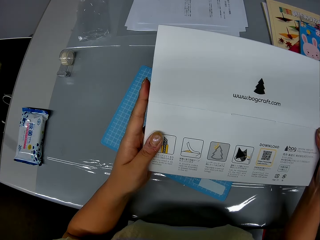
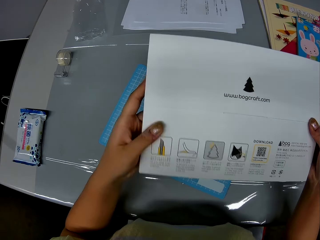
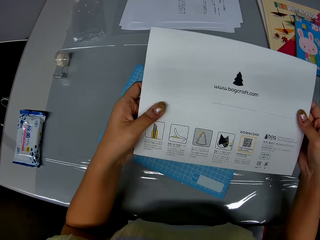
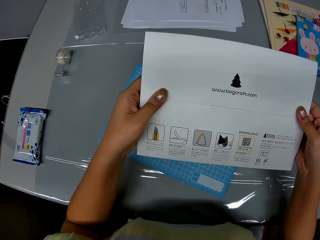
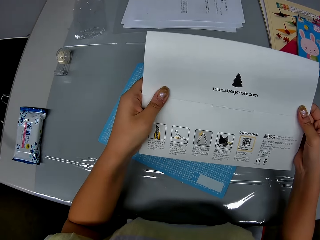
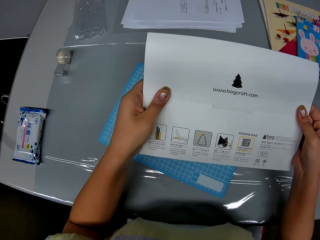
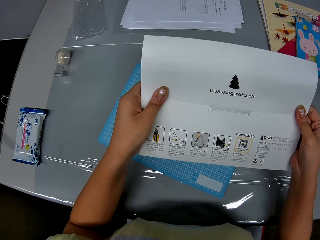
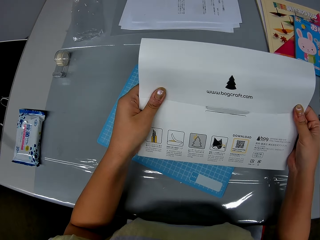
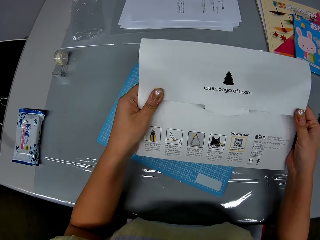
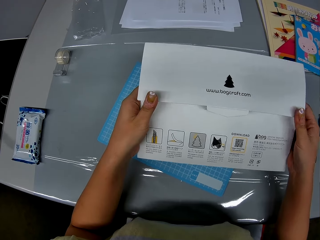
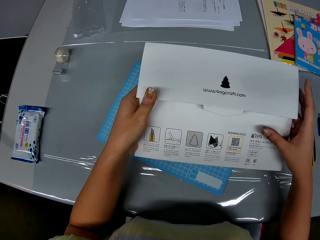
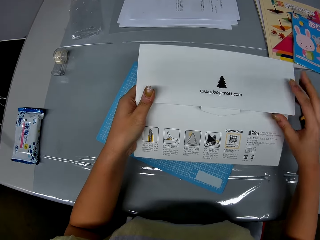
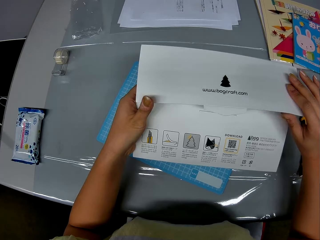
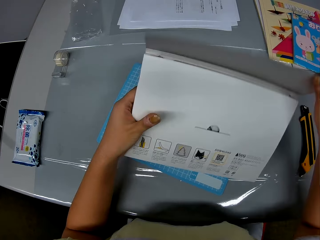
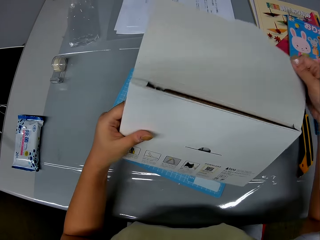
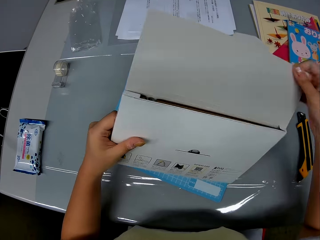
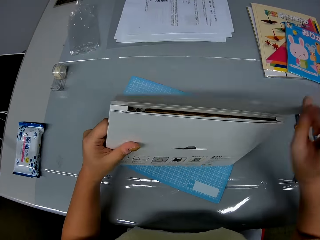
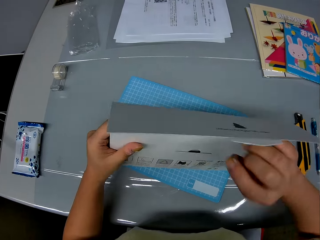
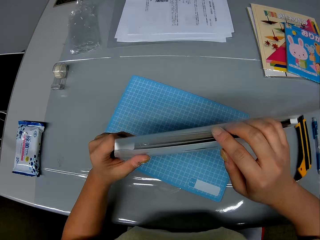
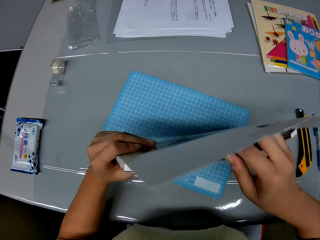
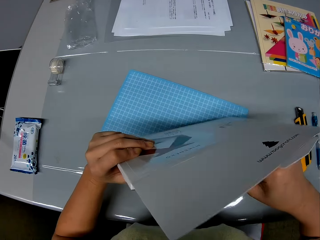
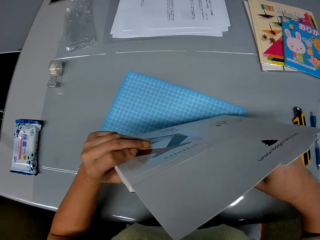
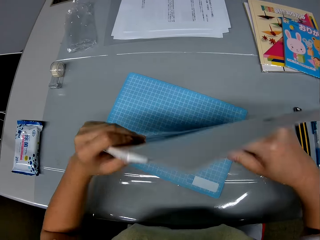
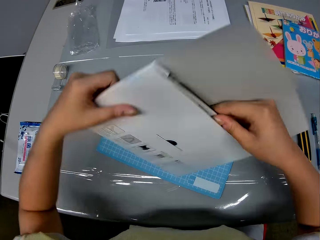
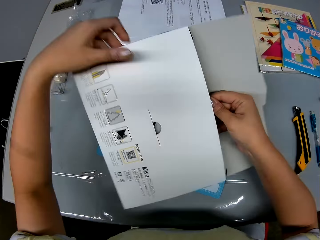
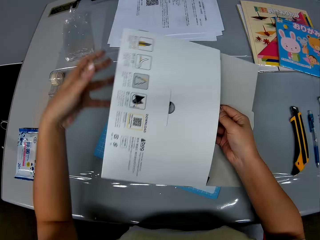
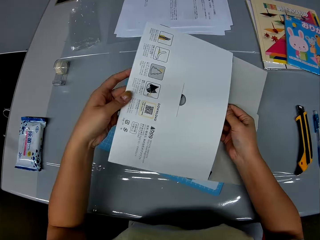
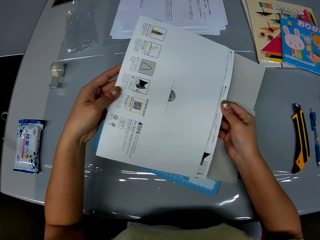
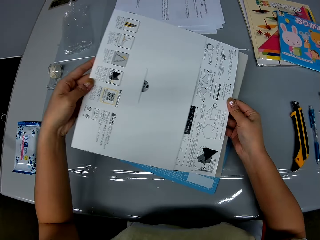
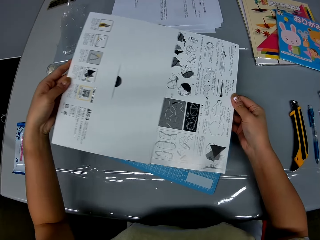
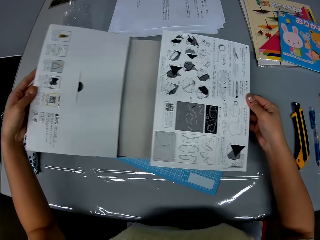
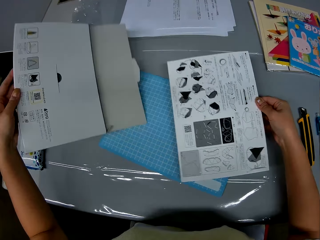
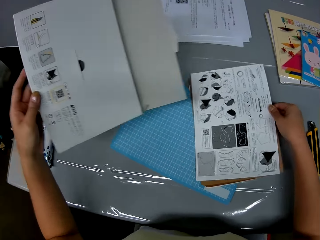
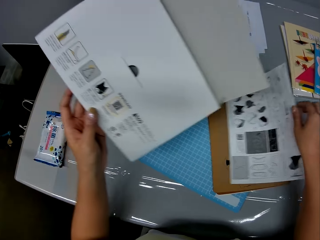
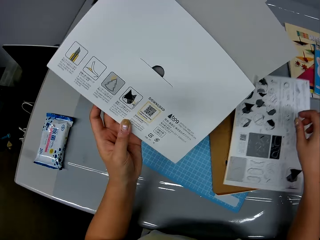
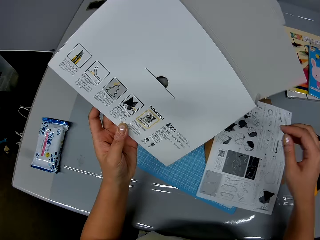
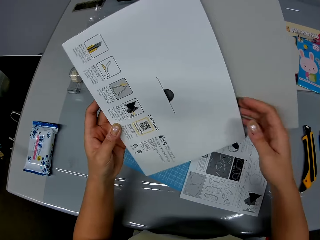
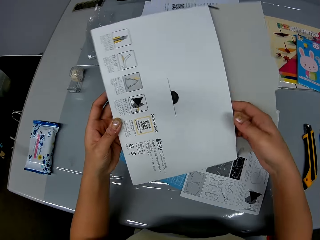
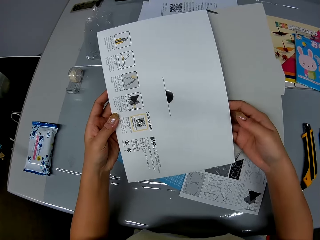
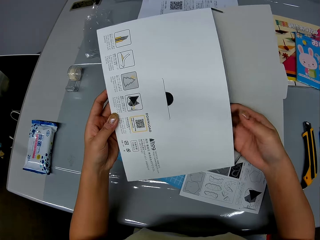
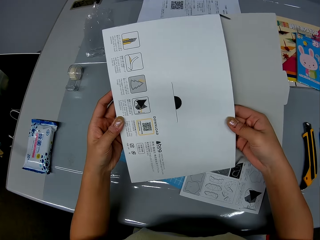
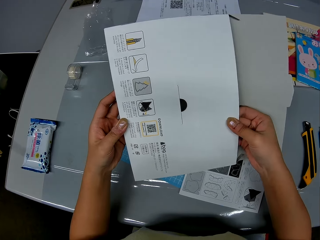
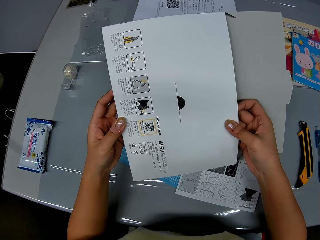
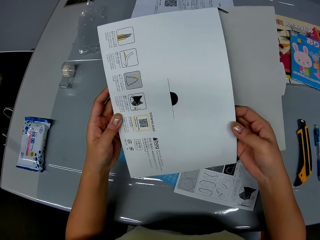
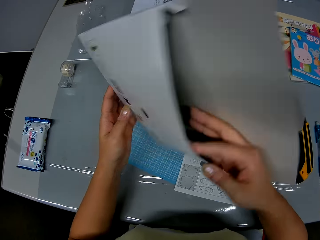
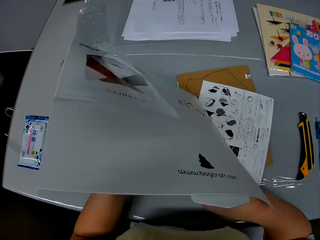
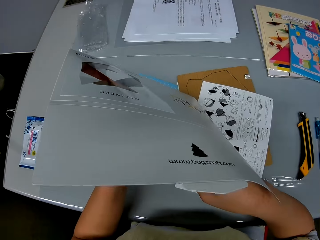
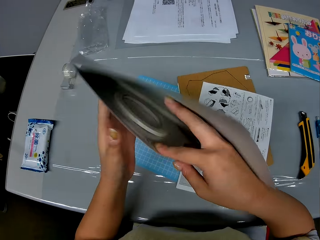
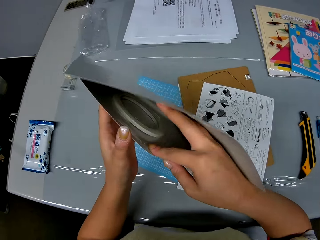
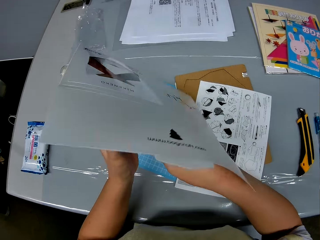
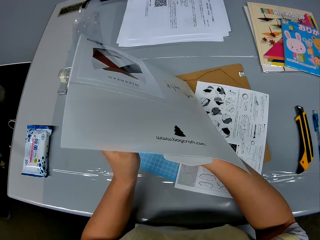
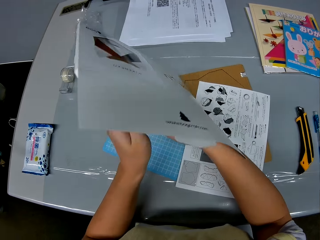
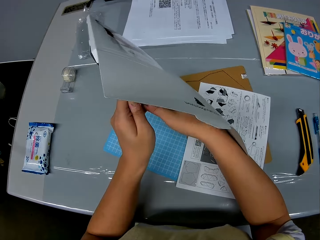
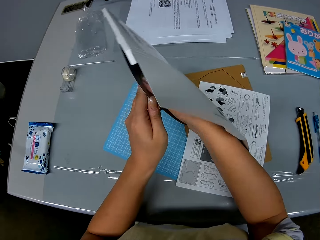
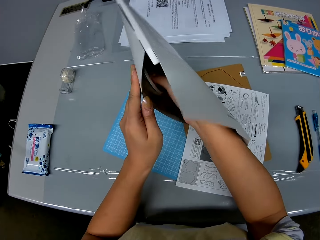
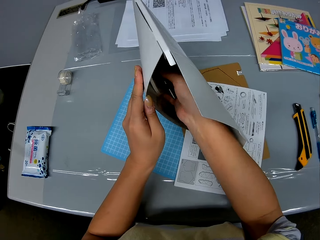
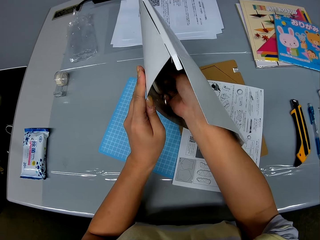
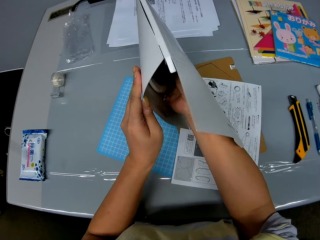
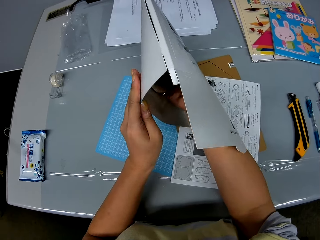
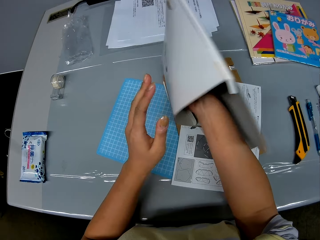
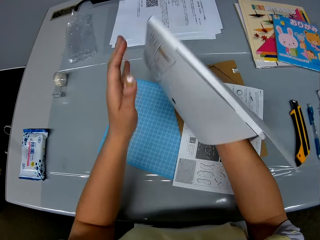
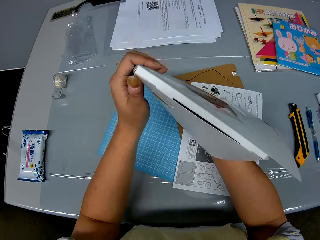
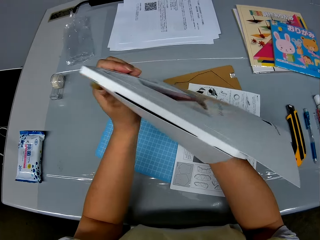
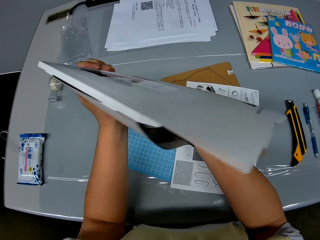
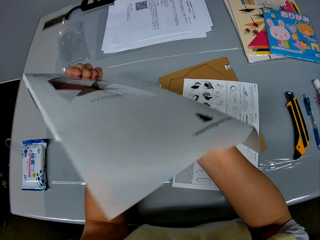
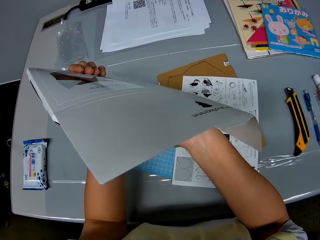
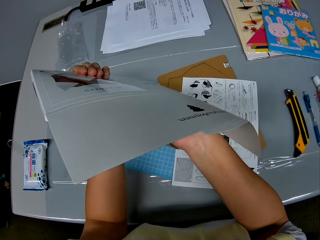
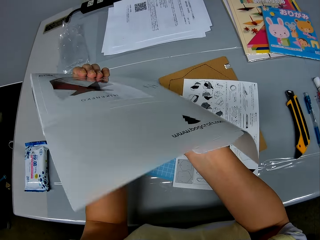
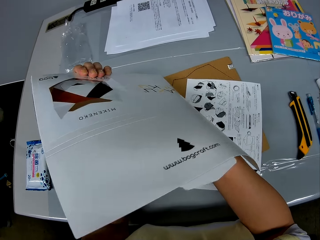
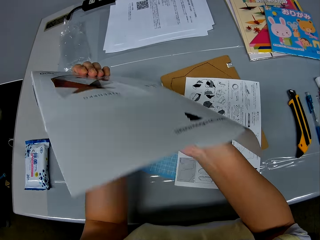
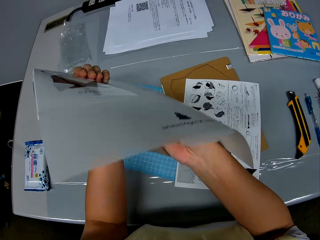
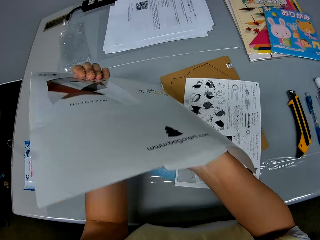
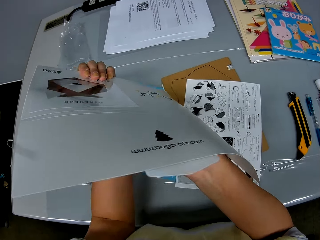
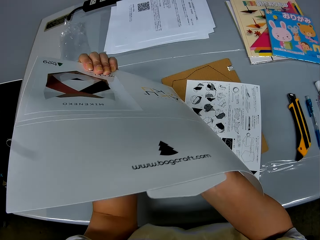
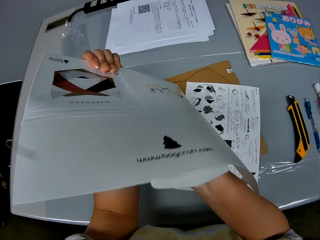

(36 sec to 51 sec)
The camera wearer opens the folder or document file bag with her right hand. She puts the document file bag on the cutting mat. She pulls out the manual paper and the craft papers from the document file bag with her right hand. She puts down the manual paper and the craft papers on the table. She stares at the document file bag. She turns the document file bag. She stares at the document file bag. She removes a tape from the folder with her right hand. She puts the hand inside the document file bag. She stares at the document file bag.

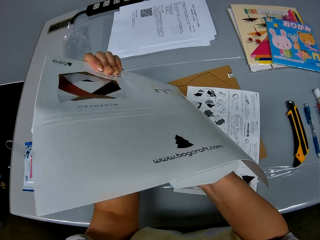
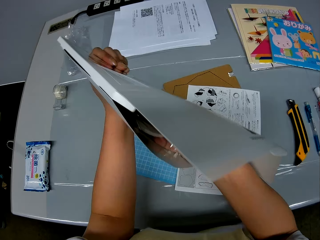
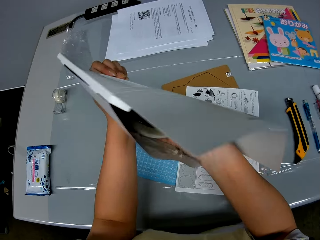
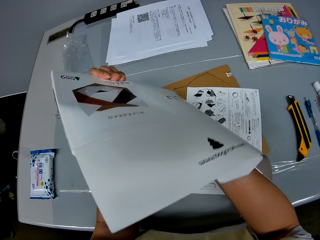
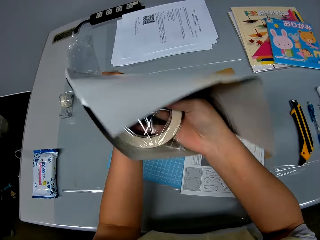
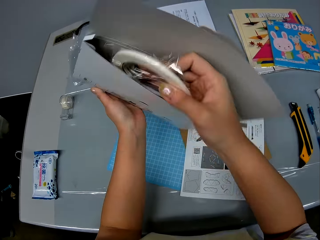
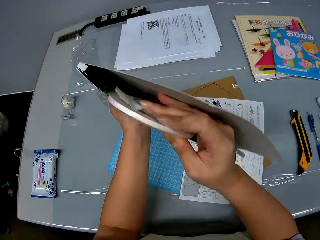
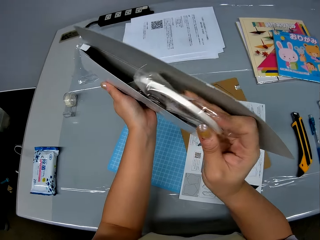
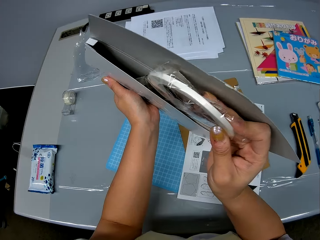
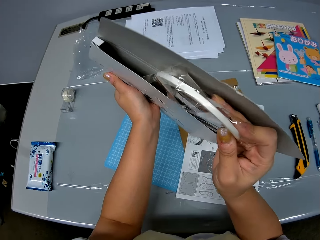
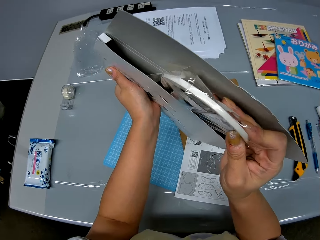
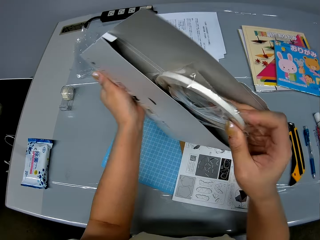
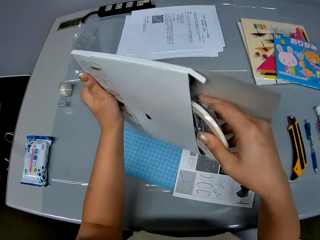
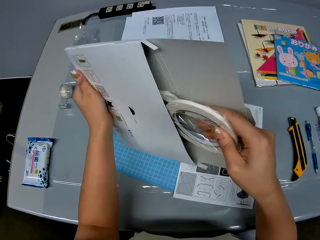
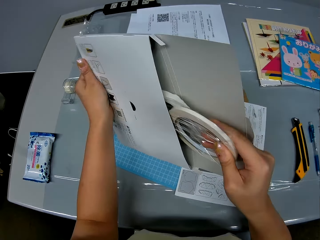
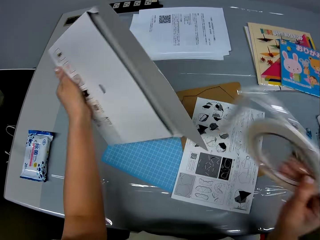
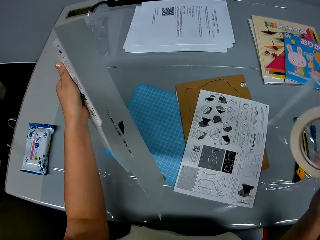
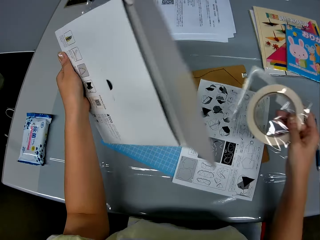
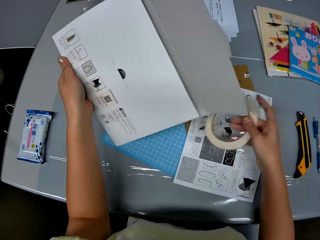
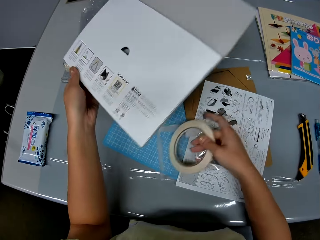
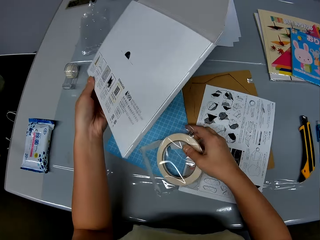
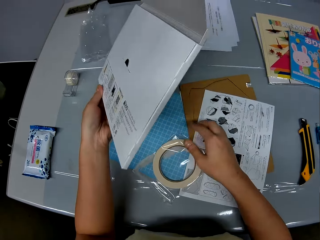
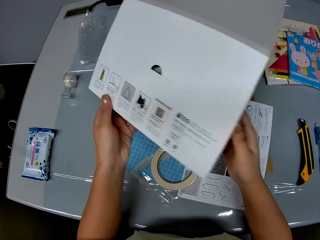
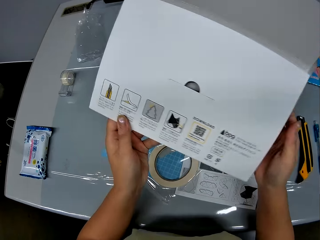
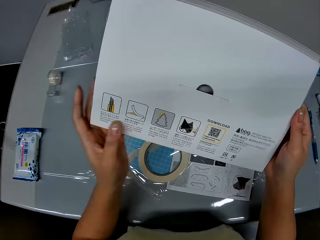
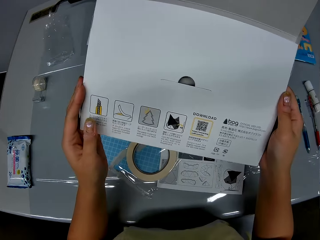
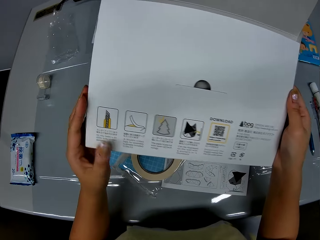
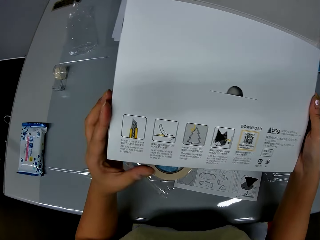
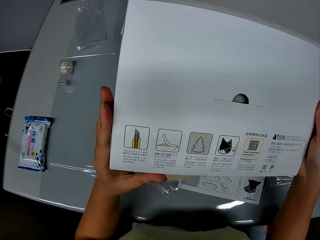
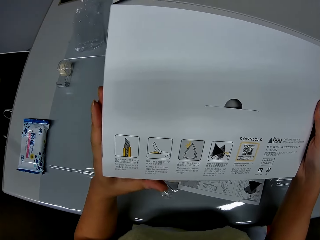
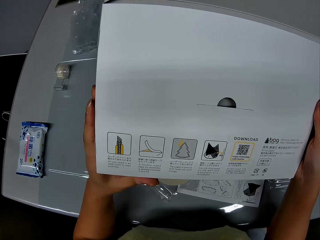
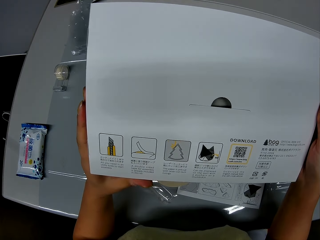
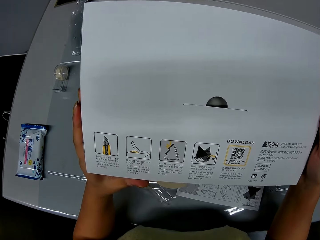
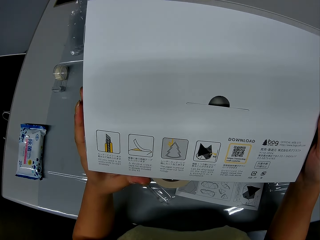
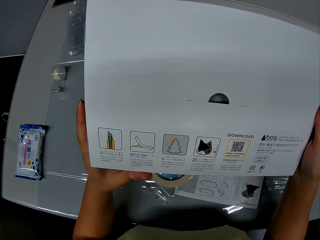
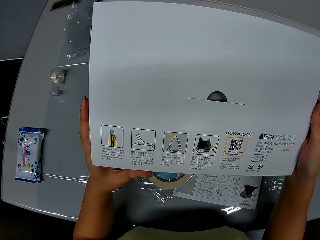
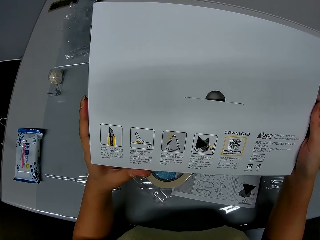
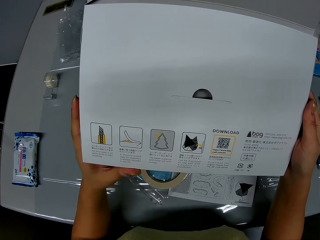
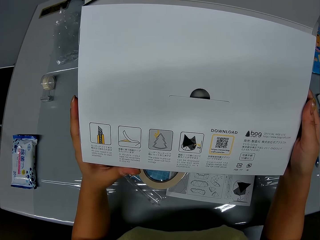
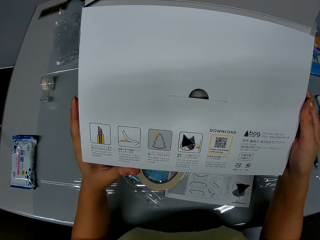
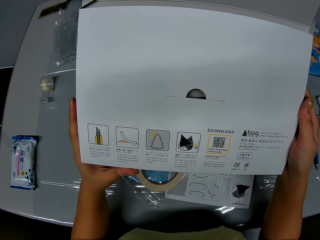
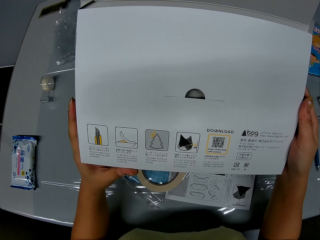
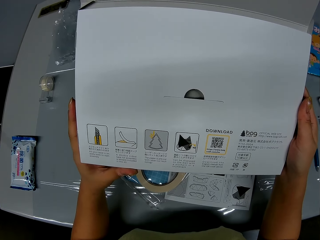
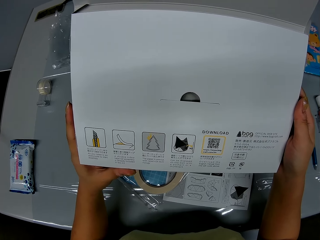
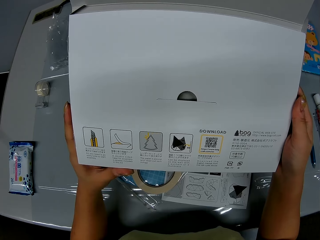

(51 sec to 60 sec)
The camera wearer pulls out the sellotape from the document file bag. She puts the sellotape on the cutting mat with her right hand. She inspects the folder with her hands.
